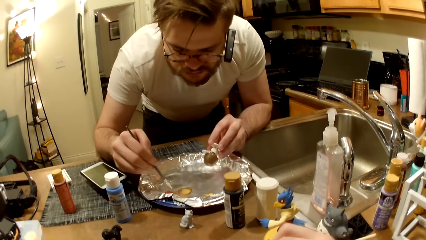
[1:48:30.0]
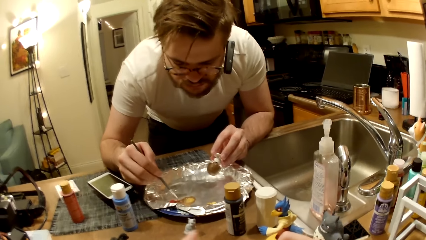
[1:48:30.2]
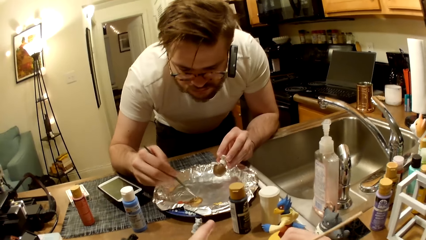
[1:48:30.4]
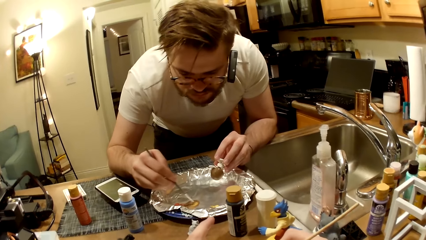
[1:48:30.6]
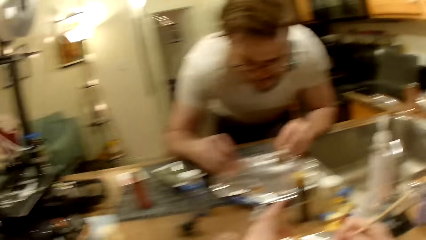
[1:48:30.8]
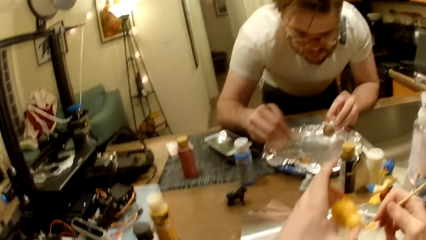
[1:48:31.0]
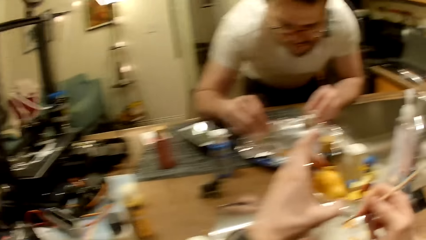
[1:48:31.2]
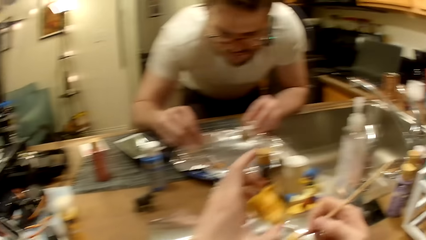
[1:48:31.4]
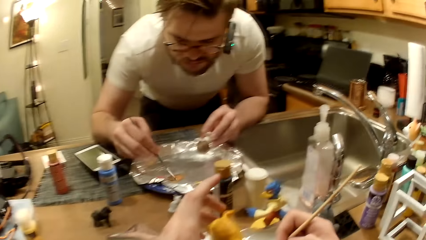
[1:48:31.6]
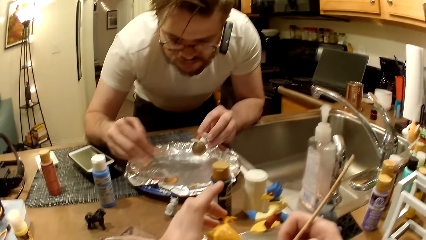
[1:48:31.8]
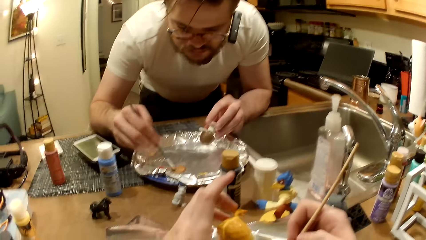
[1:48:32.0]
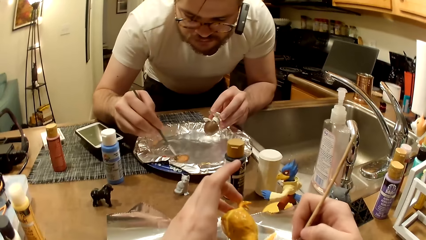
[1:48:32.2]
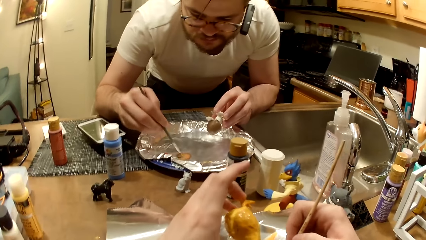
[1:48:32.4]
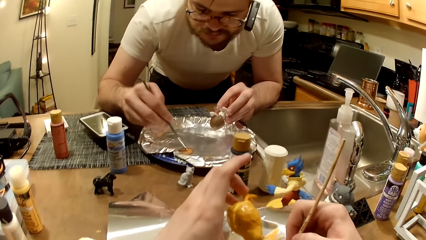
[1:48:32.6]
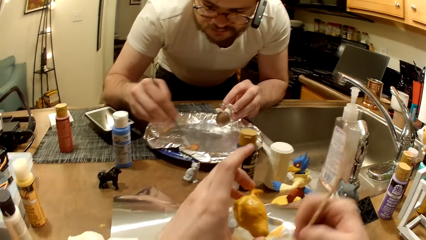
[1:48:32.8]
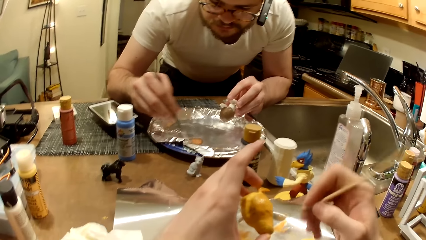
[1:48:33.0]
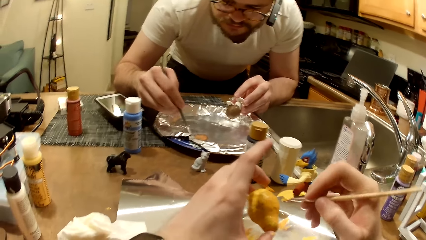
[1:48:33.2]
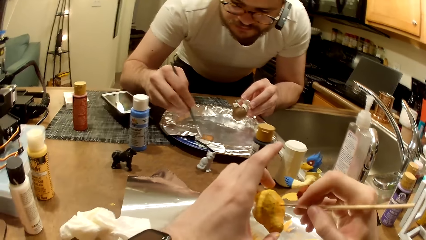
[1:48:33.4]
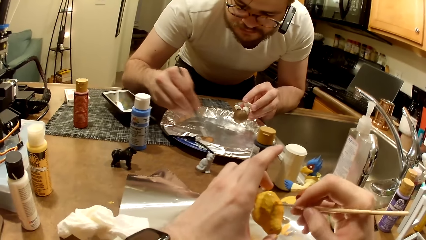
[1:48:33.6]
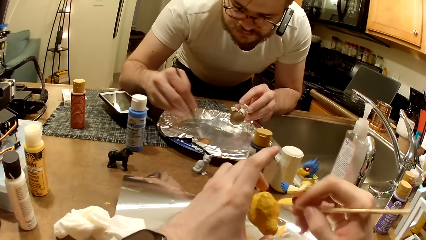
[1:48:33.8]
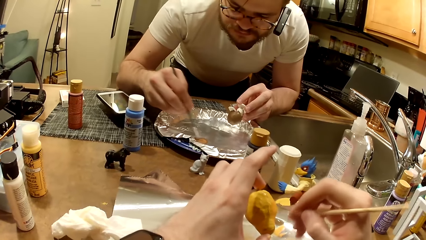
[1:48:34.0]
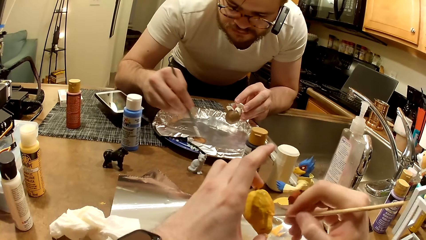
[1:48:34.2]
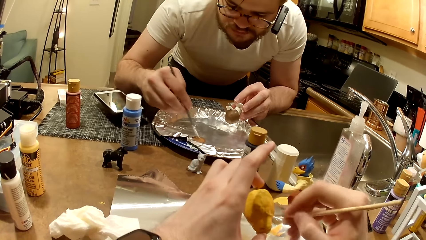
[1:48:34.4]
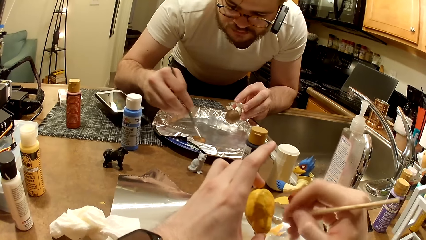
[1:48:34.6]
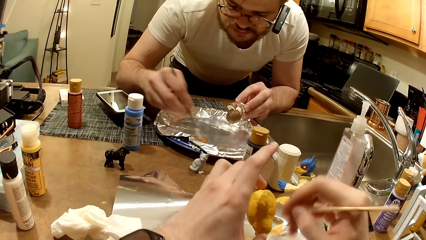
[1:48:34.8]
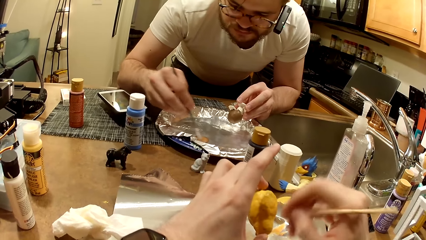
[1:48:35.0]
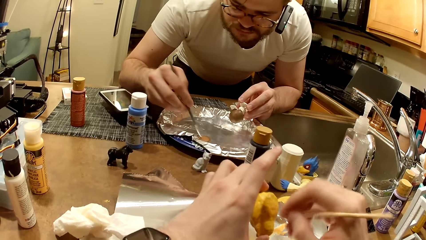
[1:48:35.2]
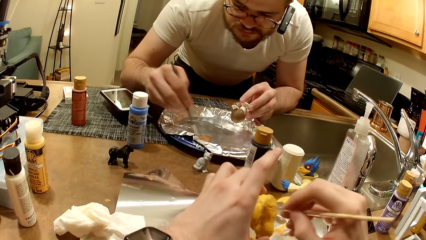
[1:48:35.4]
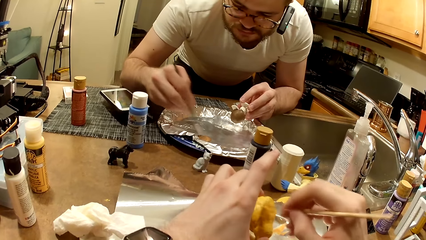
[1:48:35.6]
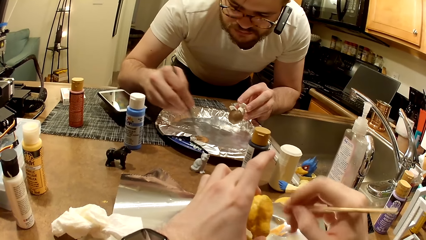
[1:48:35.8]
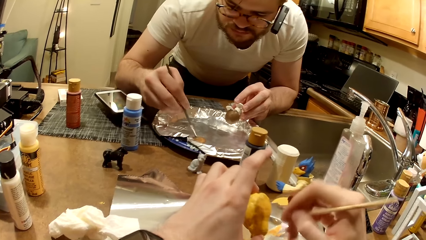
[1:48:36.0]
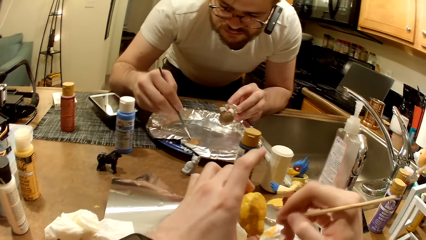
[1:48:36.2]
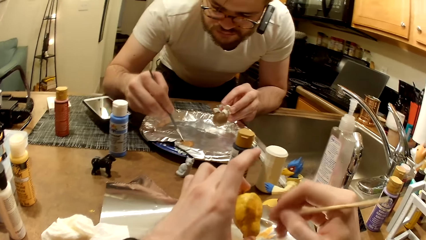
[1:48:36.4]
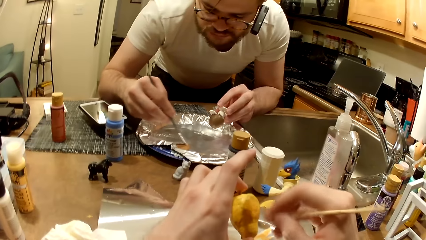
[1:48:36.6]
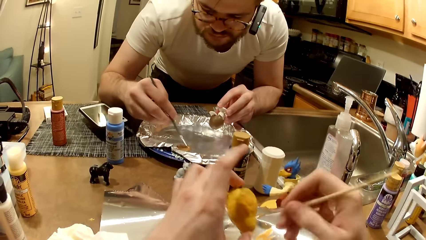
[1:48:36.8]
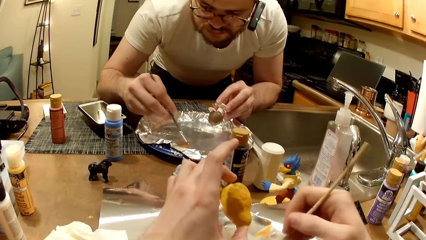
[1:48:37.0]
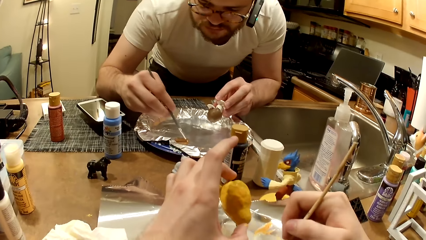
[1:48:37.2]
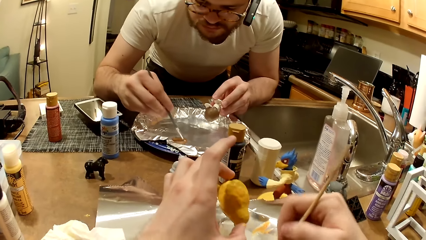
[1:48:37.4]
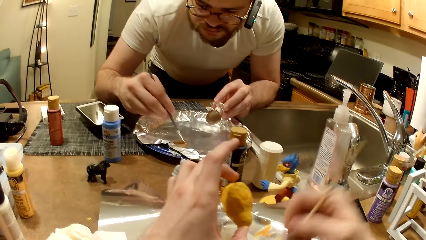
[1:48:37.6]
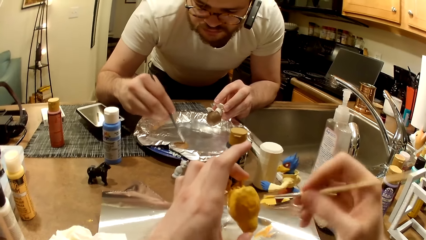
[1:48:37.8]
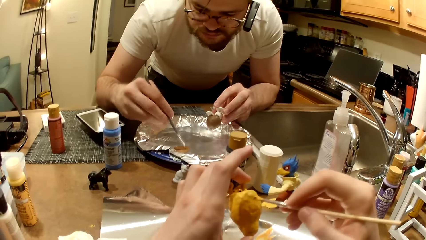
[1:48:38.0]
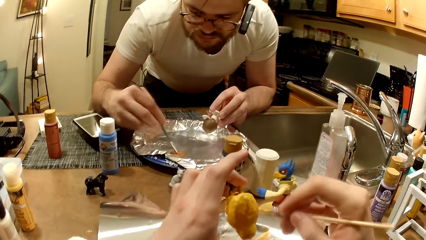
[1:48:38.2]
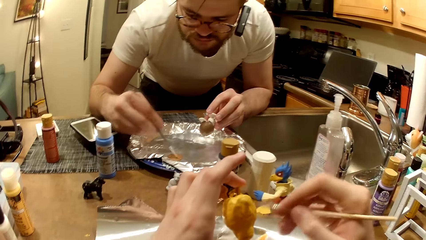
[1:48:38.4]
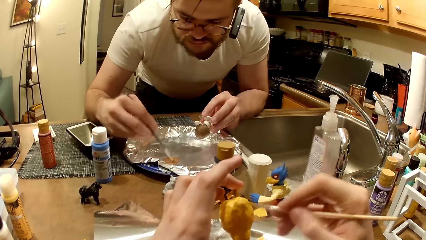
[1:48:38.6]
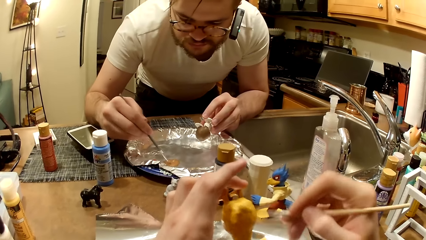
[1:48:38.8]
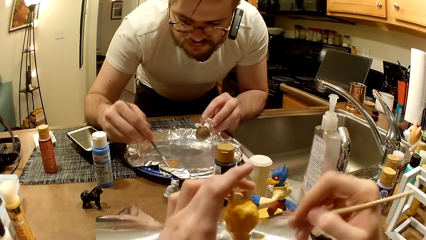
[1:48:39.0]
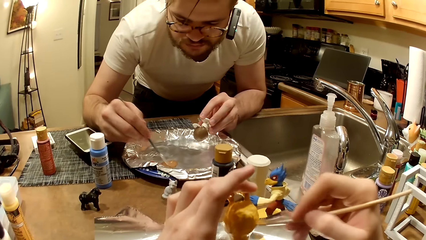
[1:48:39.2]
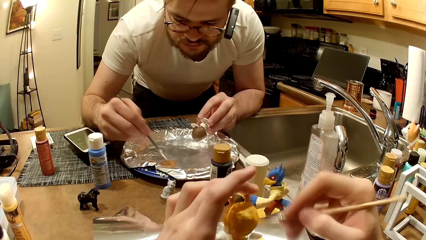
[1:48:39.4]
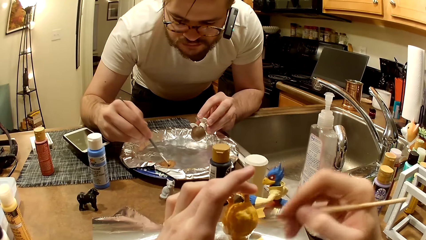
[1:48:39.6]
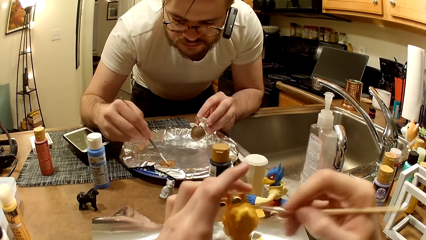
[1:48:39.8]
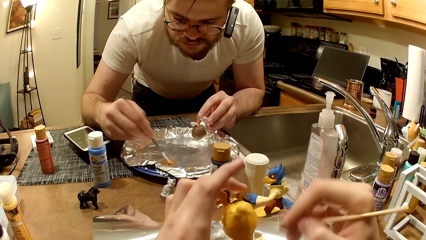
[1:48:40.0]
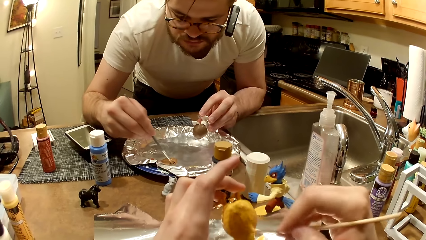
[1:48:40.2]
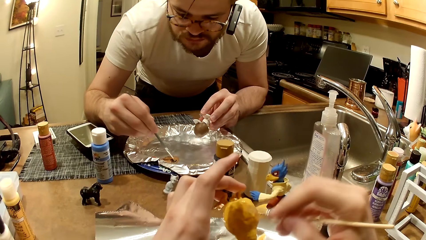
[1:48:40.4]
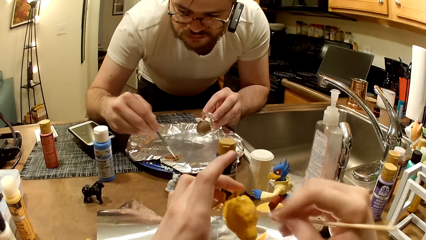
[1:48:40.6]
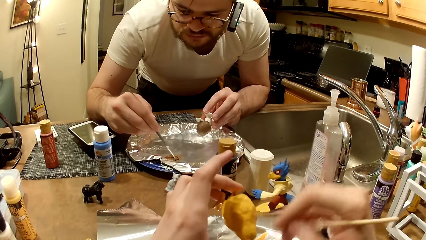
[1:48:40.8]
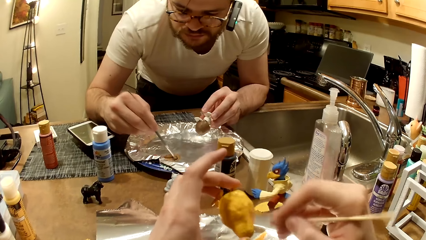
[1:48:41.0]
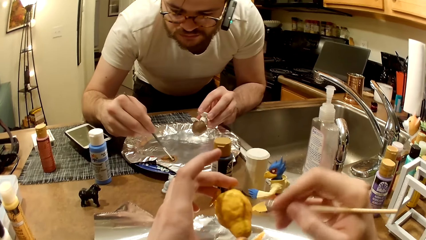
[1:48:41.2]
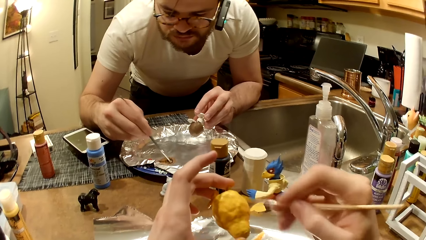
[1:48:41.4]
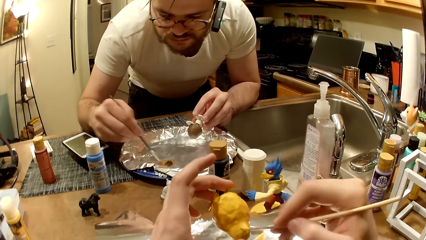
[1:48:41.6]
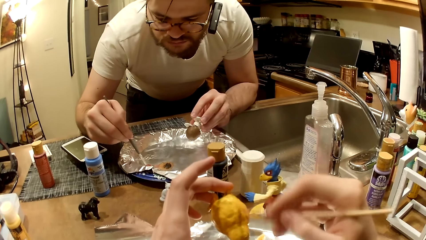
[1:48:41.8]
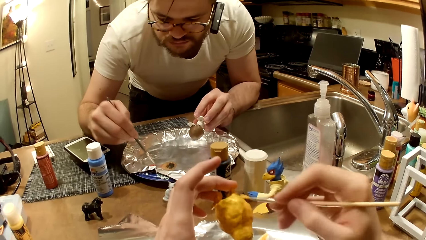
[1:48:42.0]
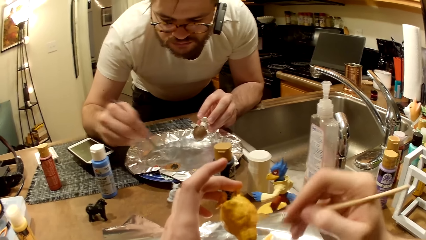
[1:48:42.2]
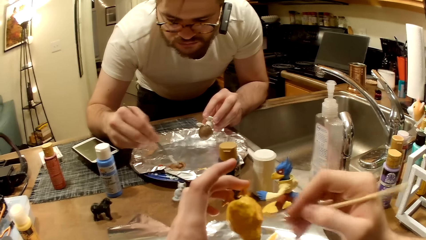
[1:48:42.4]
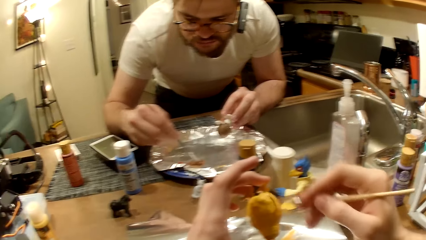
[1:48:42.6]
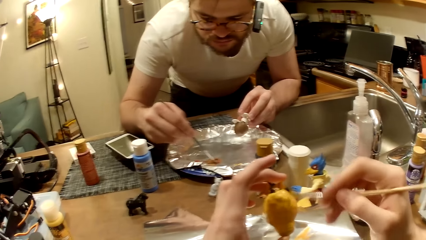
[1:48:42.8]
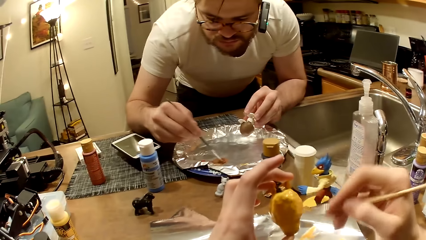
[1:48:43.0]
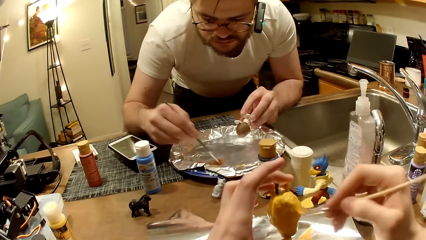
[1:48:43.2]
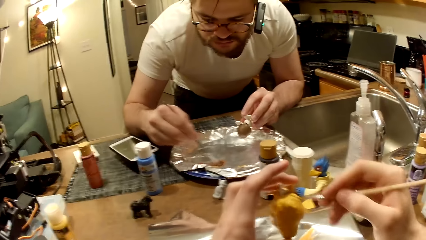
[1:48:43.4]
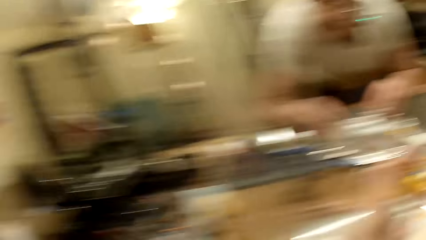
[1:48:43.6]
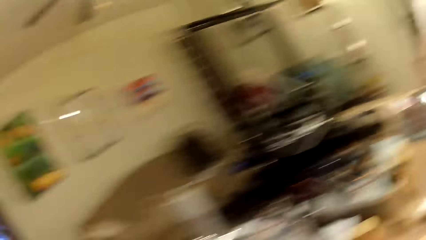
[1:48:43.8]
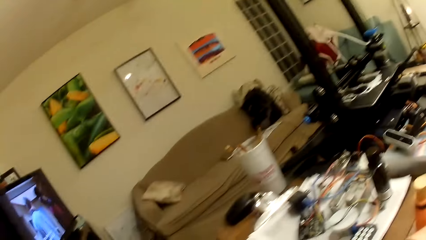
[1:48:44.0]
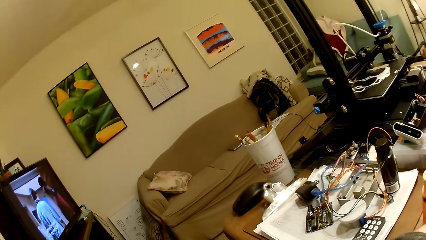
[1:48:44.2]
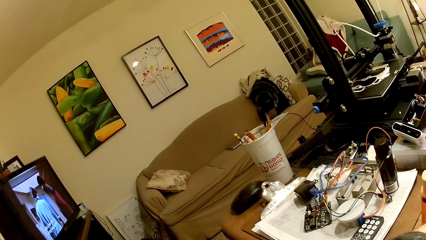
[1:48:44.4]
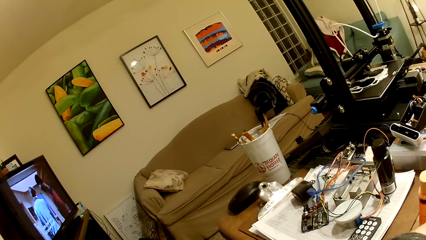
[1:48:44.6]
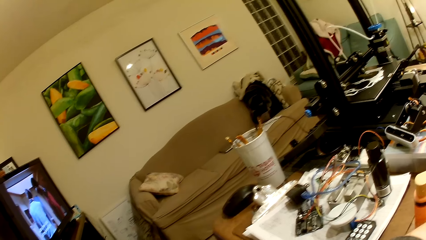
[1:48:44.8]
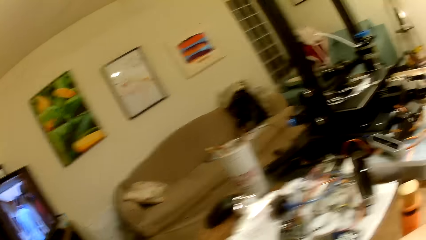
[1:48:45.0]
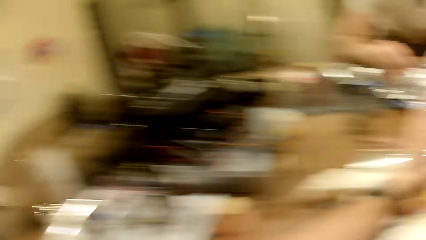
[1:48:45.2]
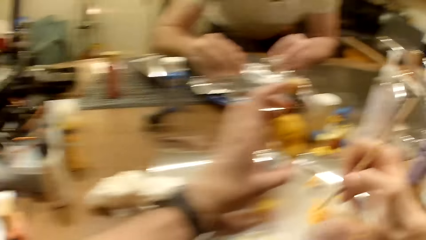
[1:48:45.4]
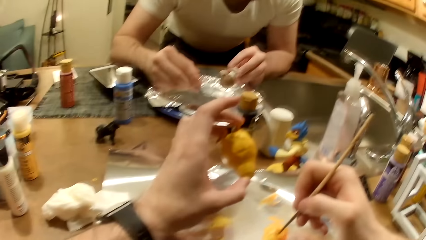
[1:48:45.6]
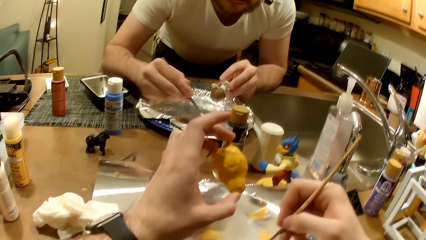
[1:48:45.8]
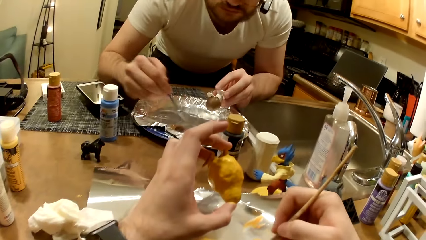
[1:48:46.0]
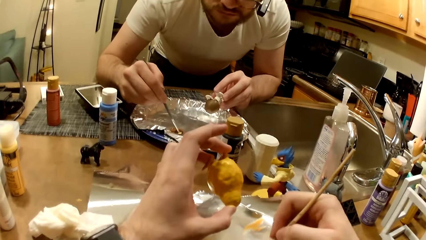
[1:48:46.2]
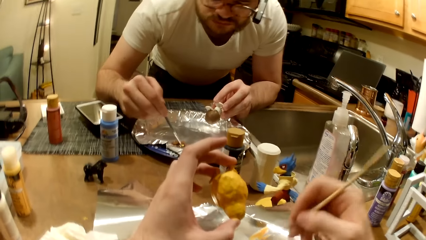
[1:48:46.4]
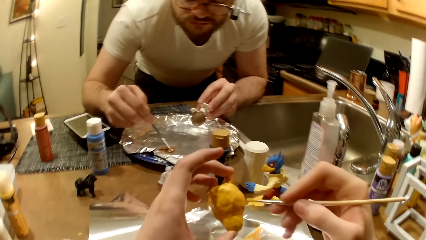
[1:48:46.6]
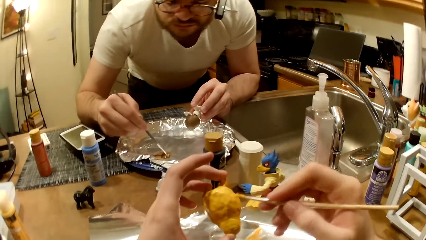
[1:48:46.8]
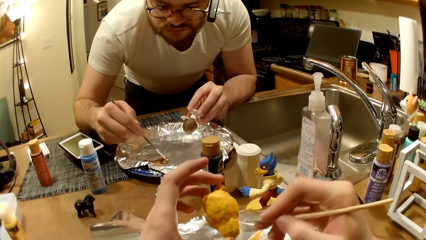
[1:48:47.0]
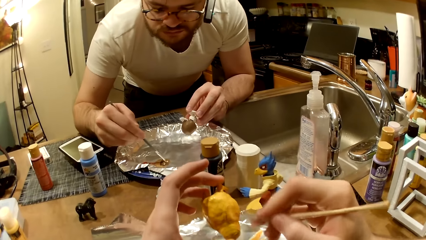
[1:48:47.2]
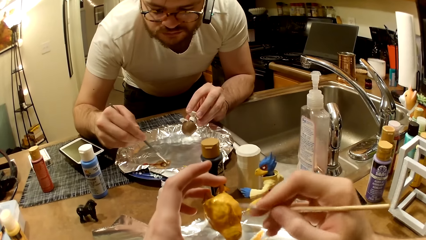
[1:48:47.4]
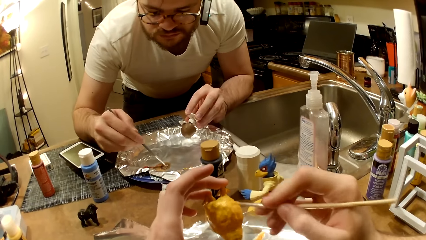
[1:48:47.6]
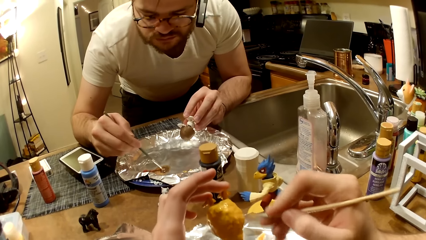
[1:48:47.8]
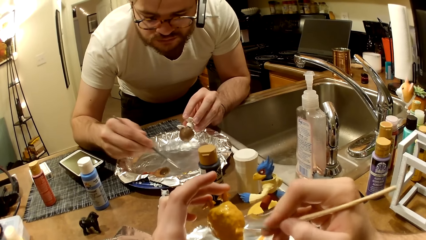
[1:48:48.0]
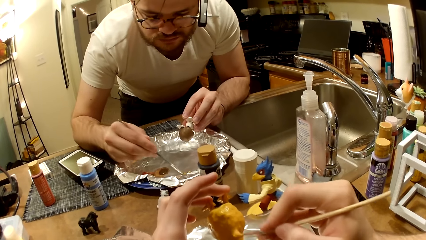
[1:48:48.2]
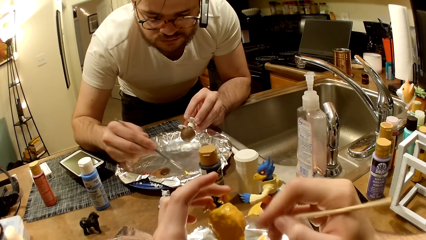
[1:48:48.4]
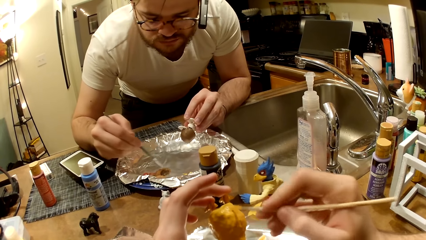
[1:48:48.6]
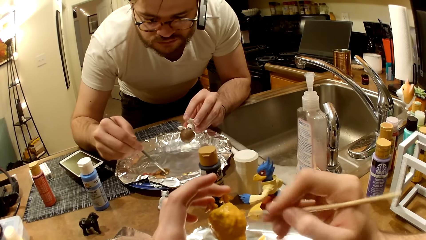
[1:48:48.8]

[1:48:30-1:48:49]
The camera wearer picks the sculpture or action figure. He paints the action figure in his left hand with the paintbrush. He mixes the paint. He paints the sculpture. He looks around the room. He watches a TV. He mixes the paint. He takes paint from the foil paper with the paintbrush in his right hand. He paints the action figure in his left hand with the paintbrush.
